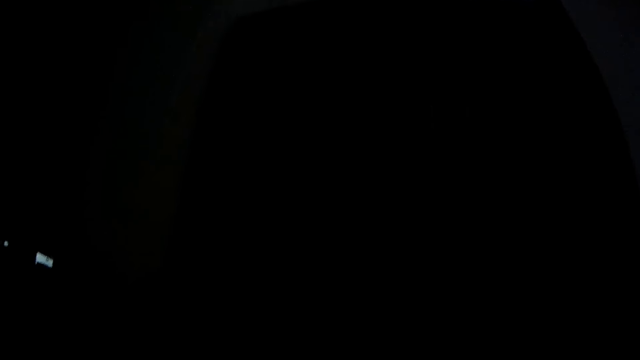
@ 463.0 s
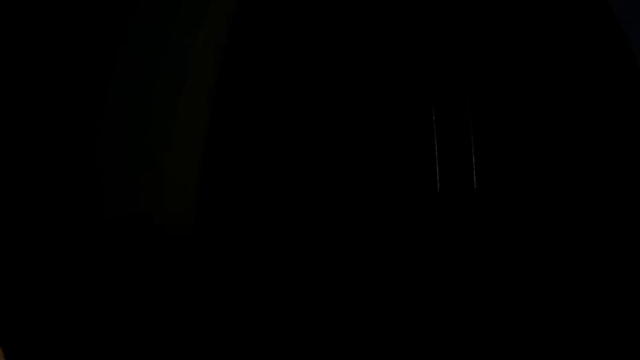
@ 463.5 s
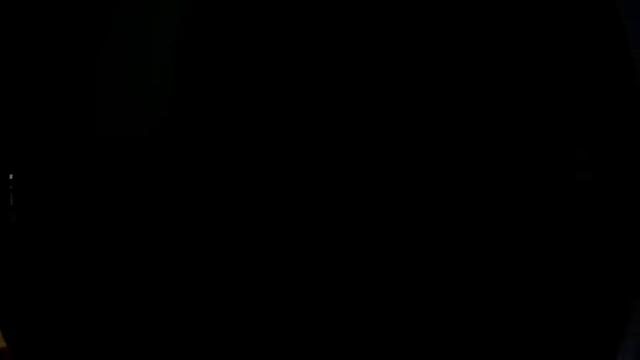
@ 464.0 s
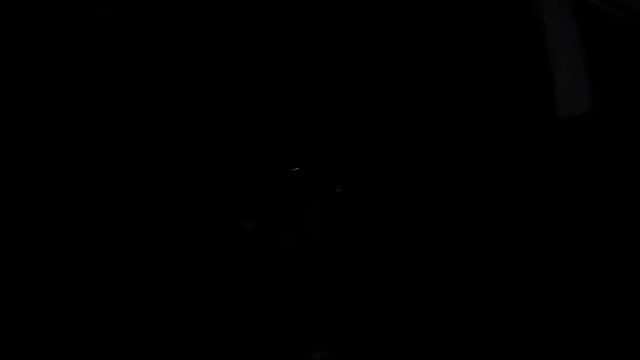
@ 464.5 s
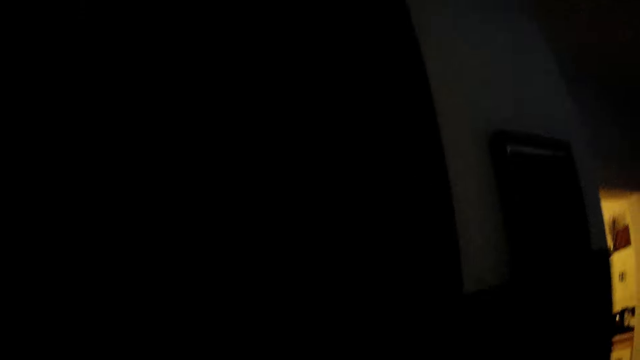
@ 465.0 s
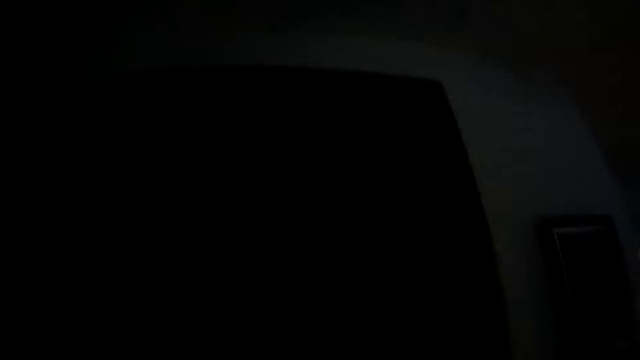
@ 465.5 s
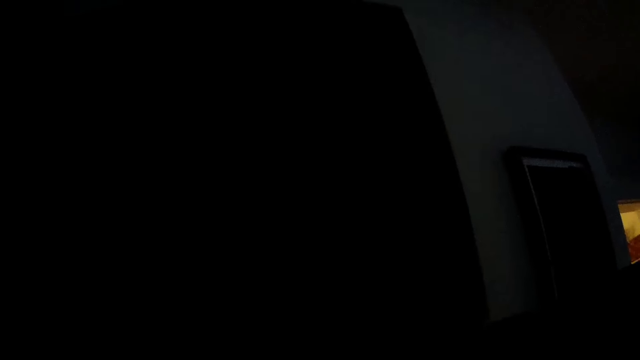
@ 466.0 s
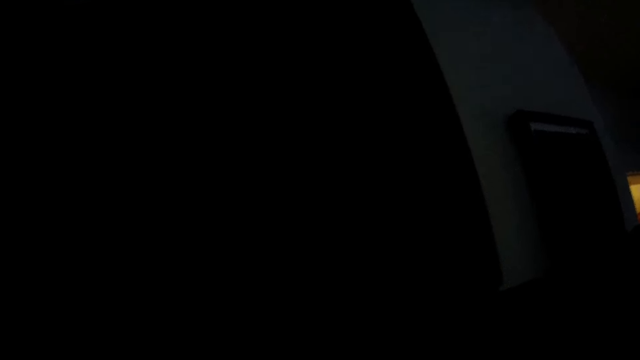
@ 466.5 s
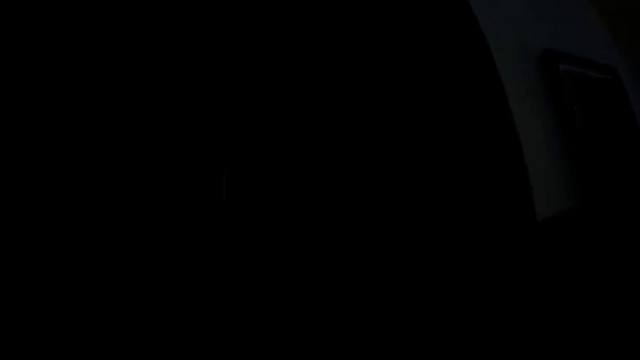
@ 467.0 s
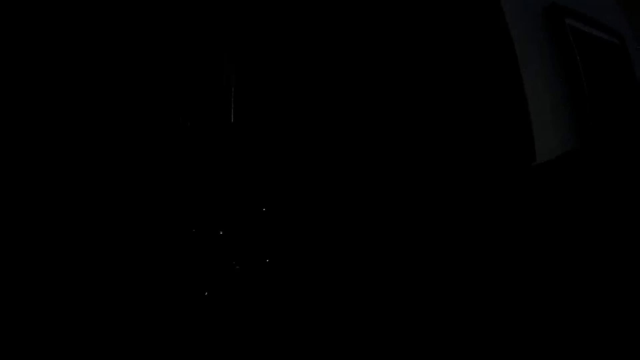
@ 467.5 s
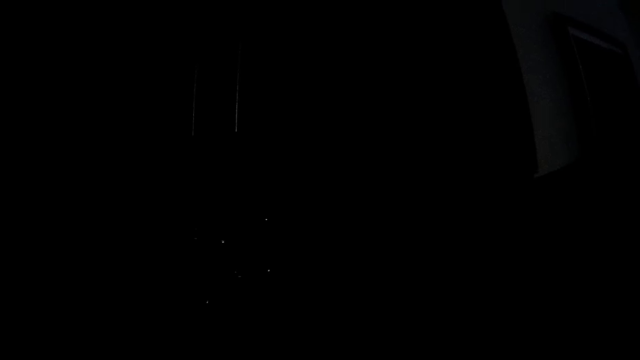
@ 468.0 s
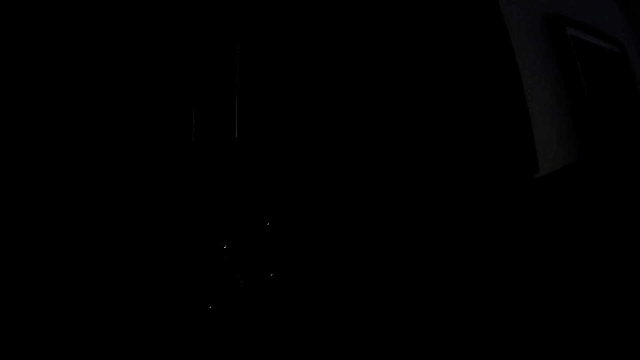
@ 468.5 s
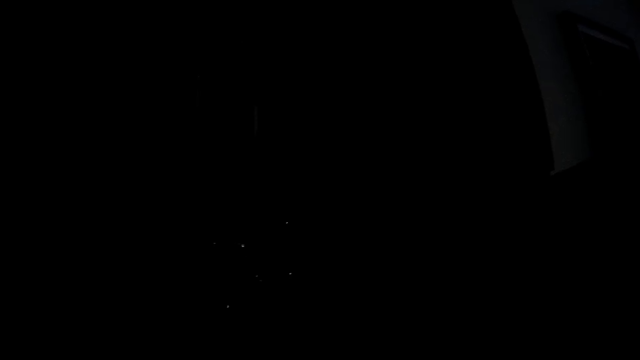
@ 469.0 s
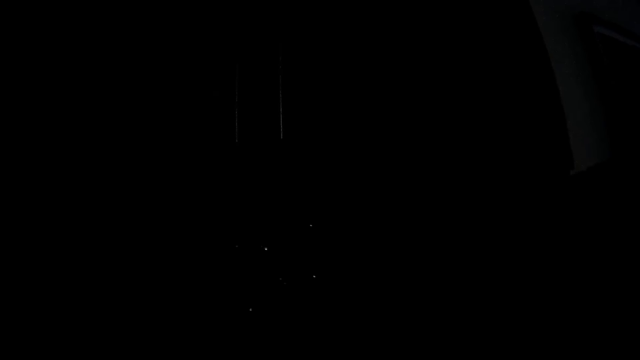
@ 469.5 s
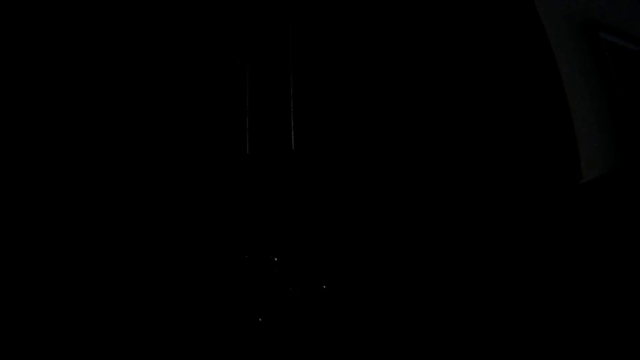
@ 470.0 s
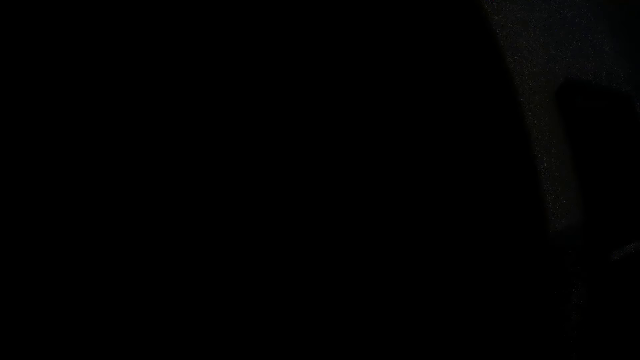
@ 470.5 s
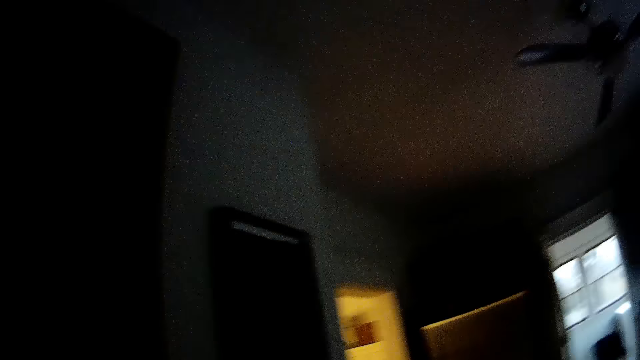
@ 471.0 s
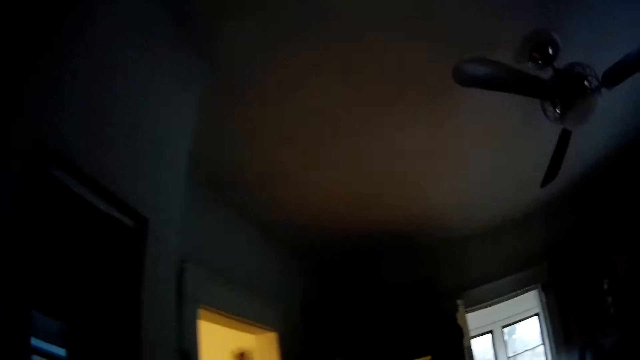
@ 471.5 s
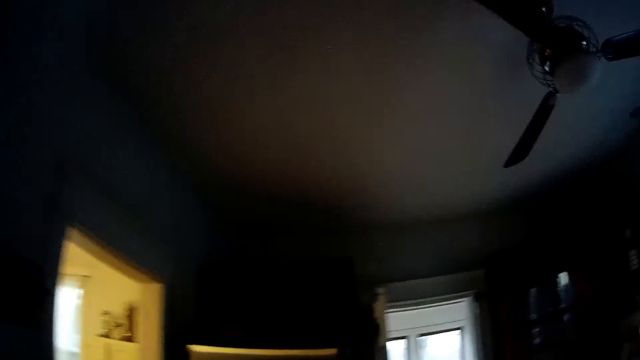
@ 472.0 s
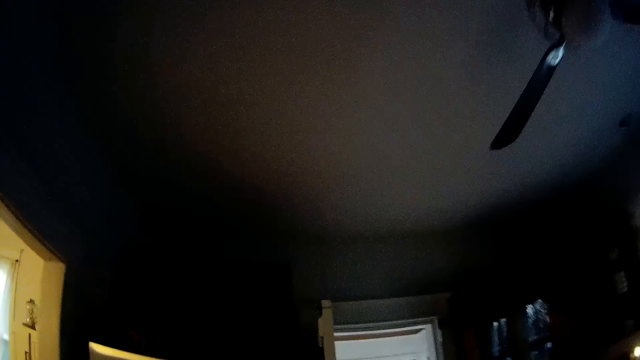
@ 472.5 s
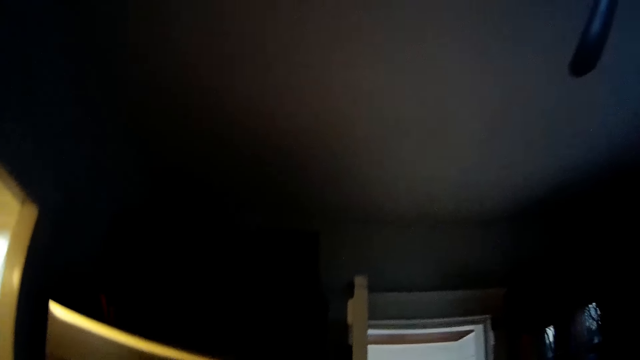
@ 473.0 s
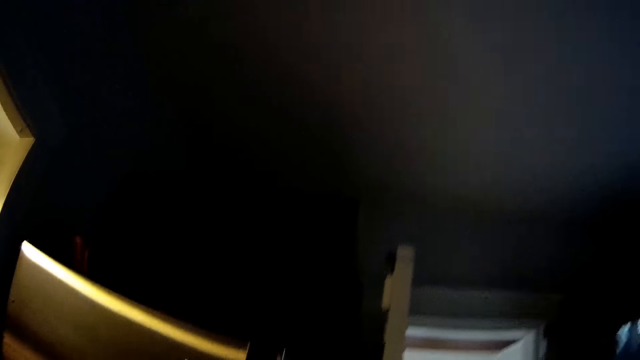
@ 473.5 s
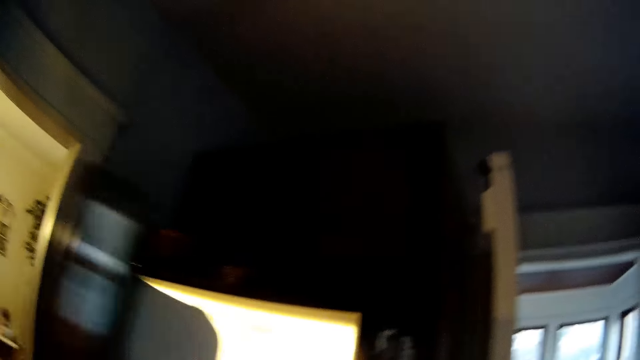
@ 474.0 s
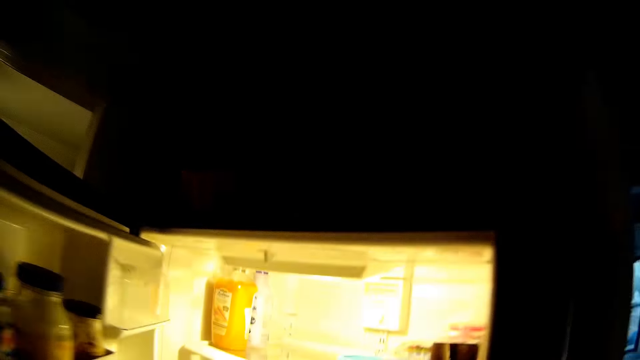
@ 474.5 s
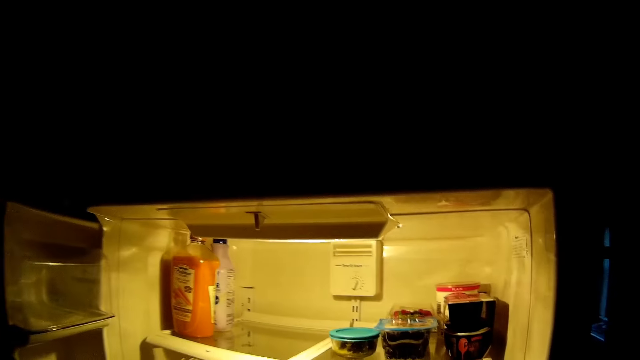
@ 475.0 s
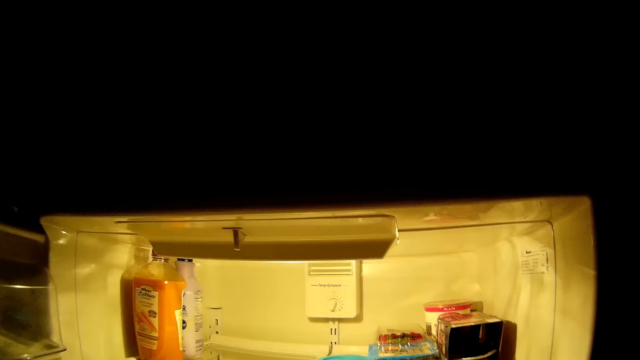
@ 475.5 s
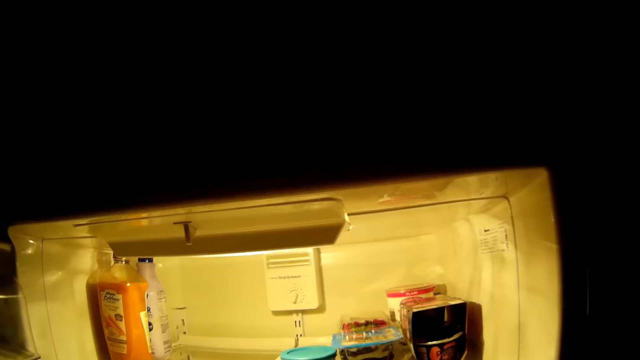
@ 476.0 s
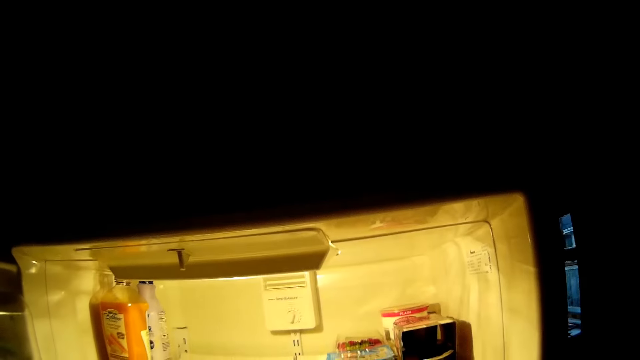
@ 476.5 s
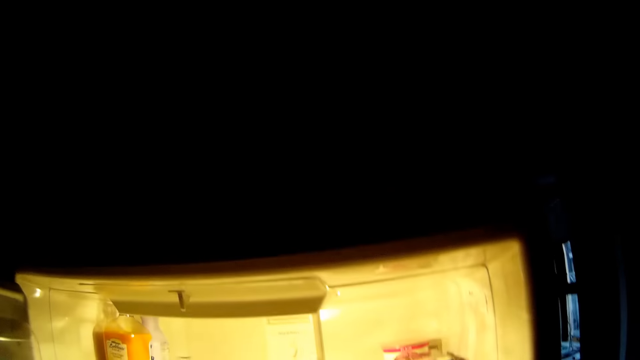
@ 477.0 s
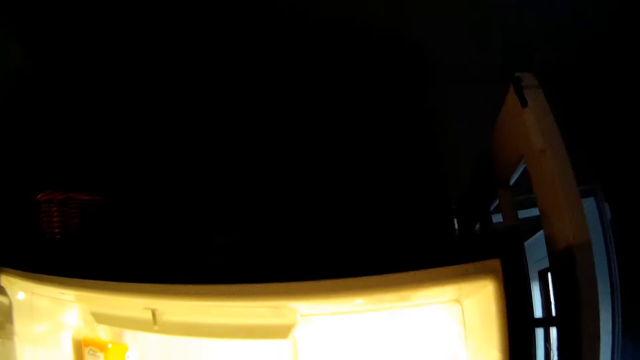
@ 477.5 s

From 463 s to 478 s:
The camera wearer talks to a man. He moves around. He opens a refrigerator with his right hand.

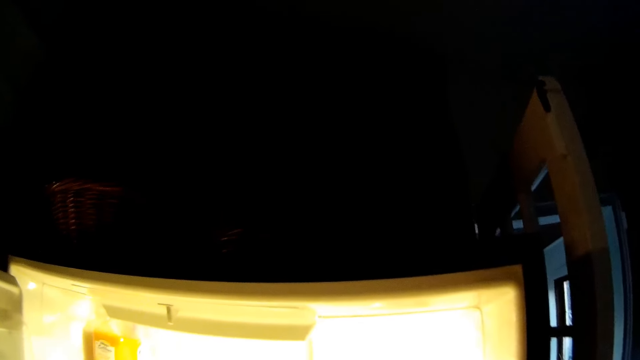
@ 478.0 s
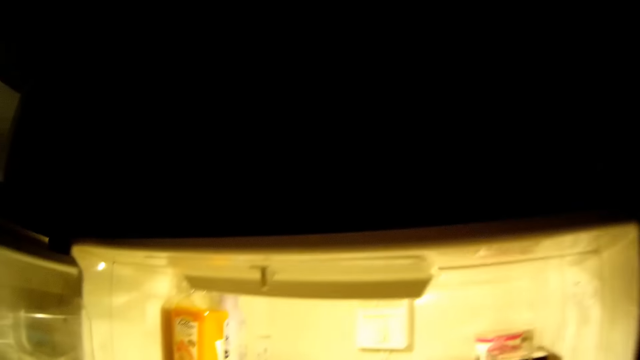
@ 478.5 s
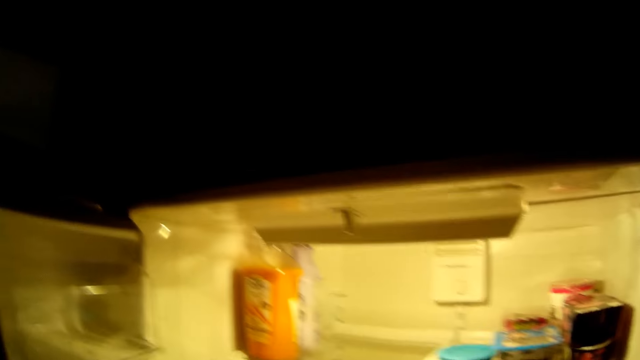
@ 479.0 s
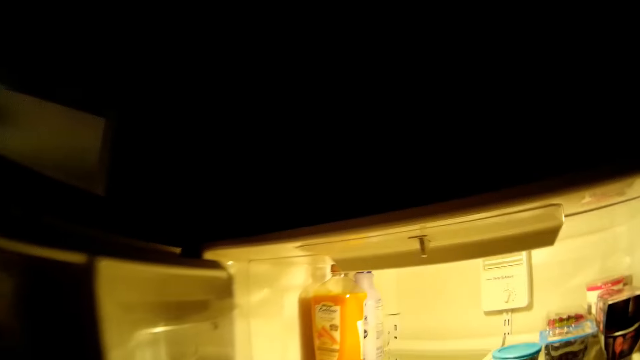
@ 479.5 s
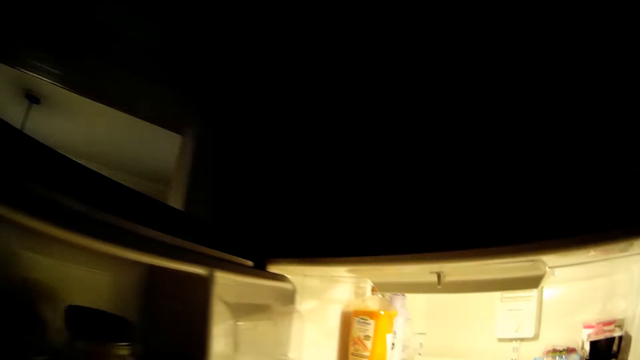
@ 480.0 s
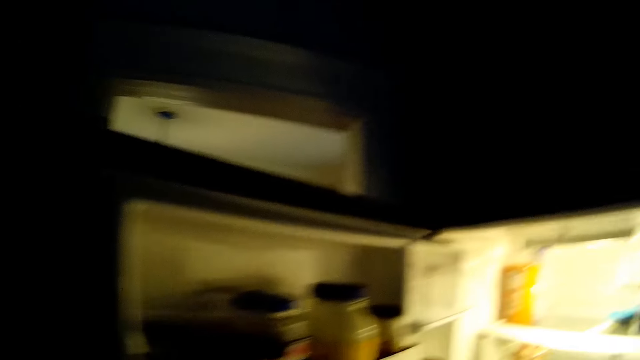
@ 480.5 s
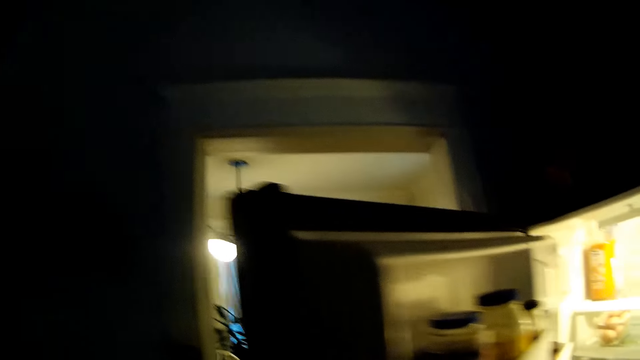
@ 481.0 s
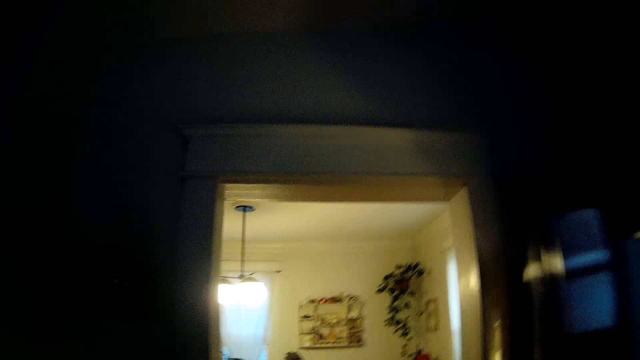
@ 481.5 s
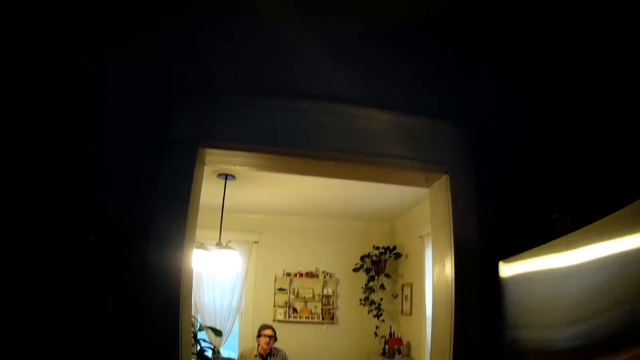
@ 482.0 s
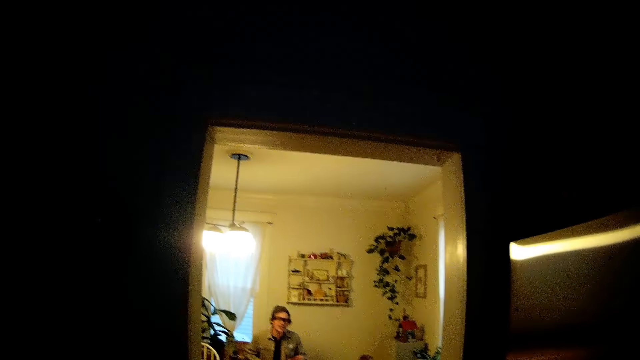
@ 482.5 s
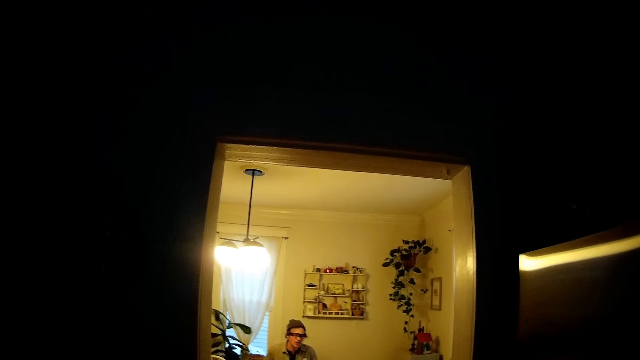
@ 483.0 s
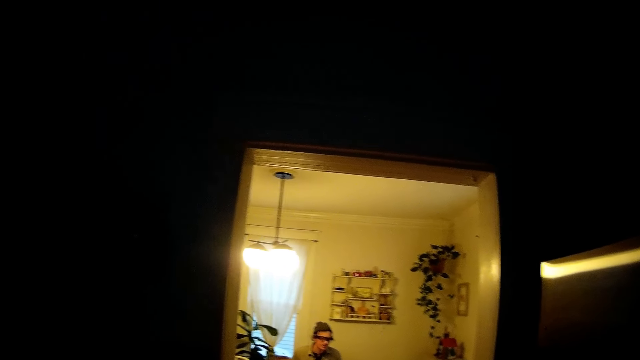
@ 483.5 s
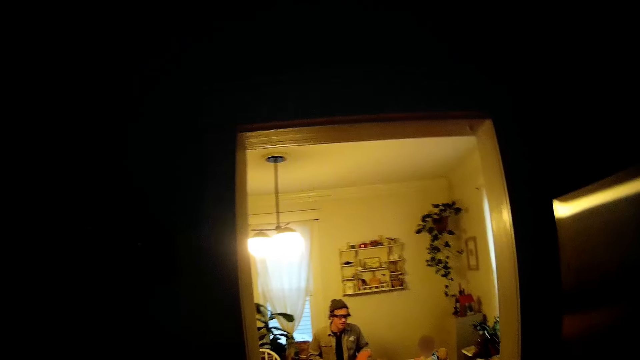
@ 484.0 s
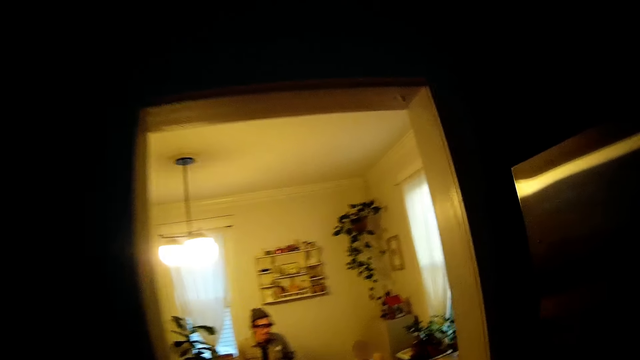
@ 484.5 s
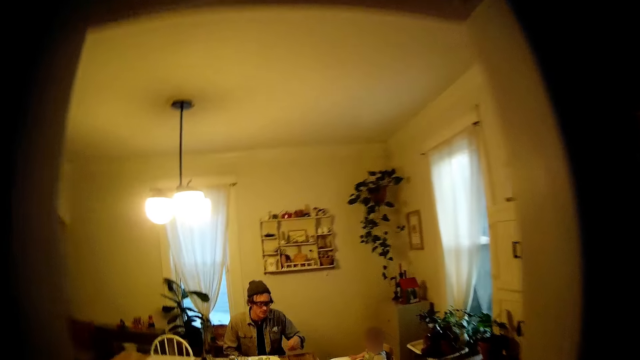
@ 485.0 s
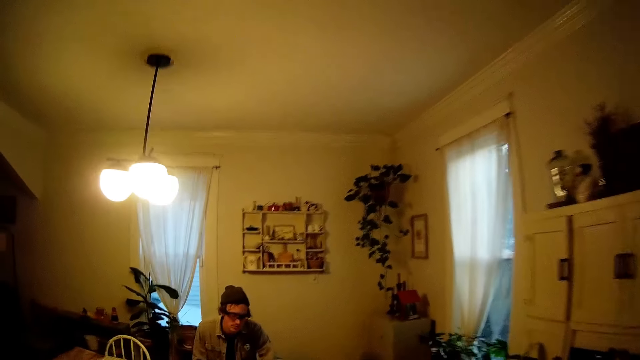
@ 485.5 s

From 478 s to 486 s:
The camera wearer closes the refrigerator with his right hand. He moves around. He moves around again.
